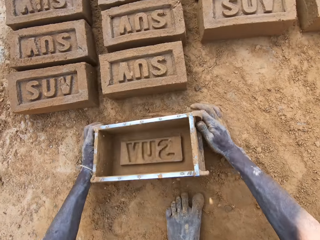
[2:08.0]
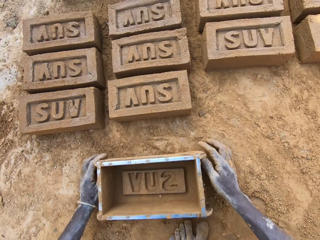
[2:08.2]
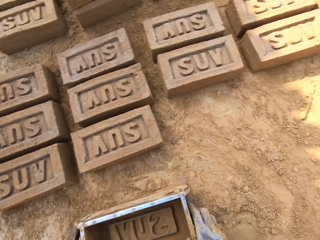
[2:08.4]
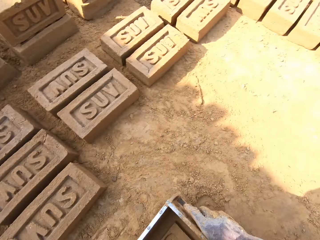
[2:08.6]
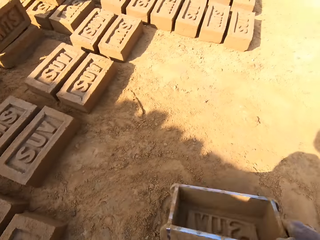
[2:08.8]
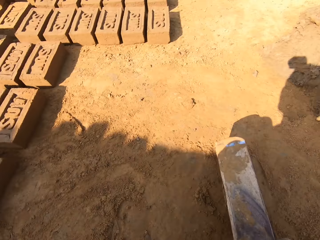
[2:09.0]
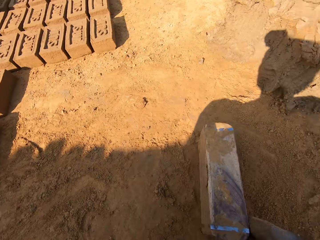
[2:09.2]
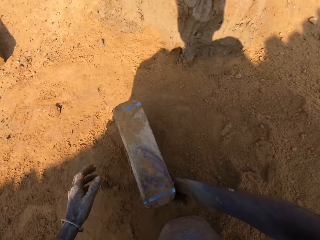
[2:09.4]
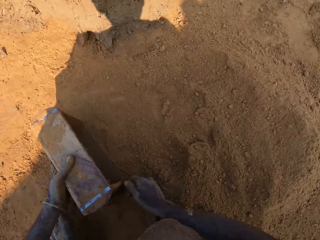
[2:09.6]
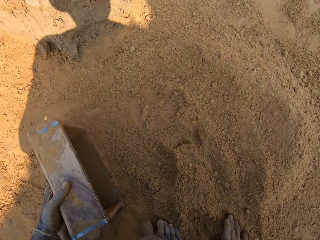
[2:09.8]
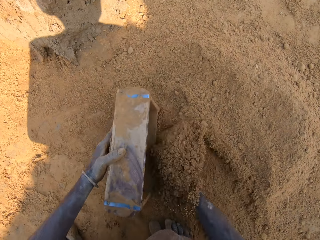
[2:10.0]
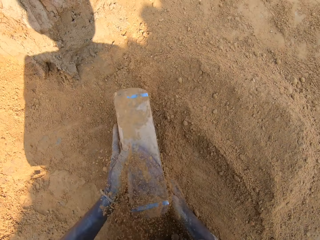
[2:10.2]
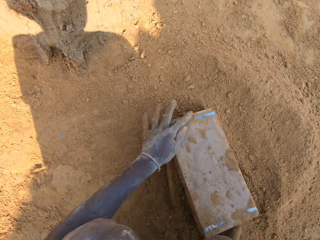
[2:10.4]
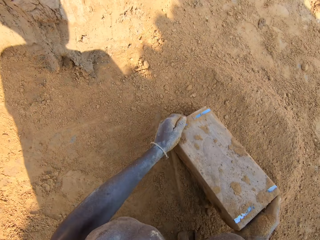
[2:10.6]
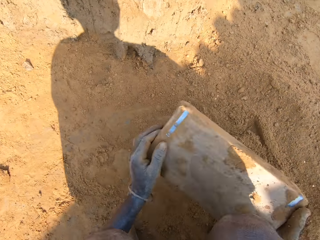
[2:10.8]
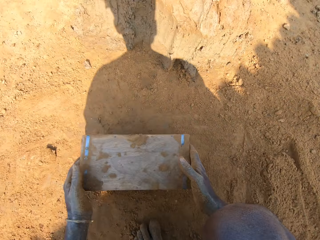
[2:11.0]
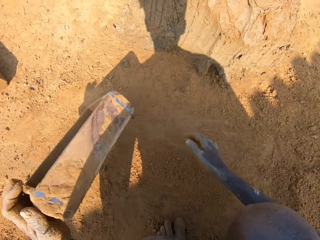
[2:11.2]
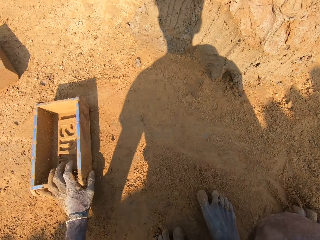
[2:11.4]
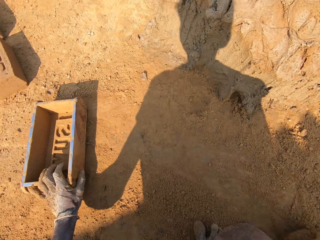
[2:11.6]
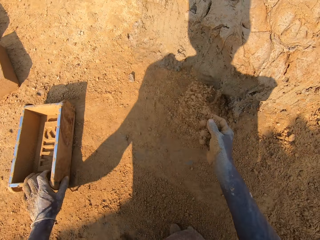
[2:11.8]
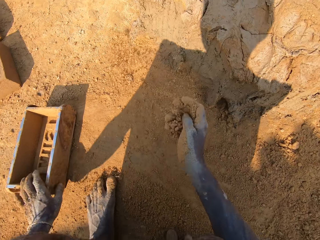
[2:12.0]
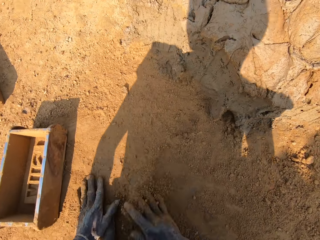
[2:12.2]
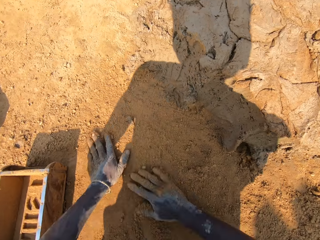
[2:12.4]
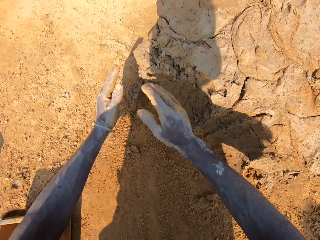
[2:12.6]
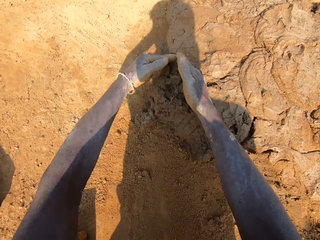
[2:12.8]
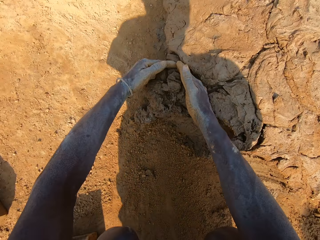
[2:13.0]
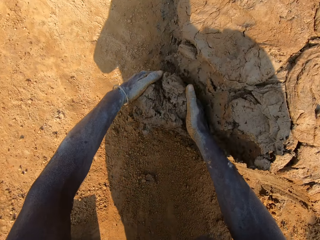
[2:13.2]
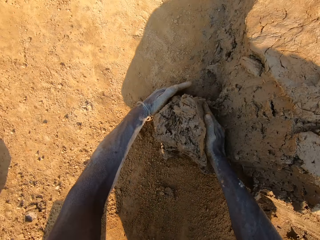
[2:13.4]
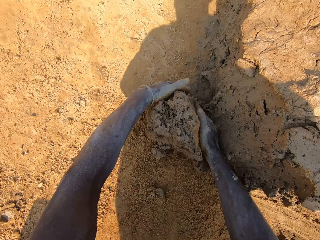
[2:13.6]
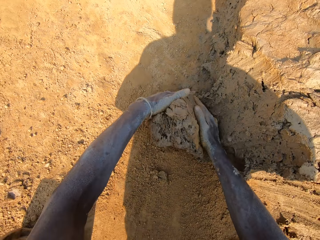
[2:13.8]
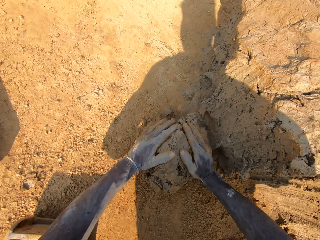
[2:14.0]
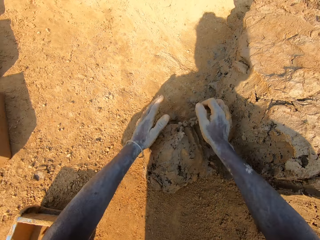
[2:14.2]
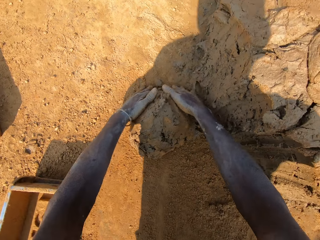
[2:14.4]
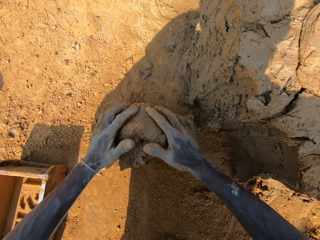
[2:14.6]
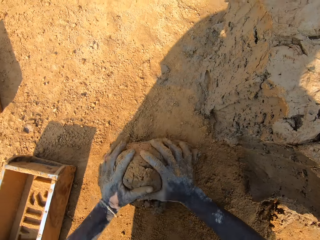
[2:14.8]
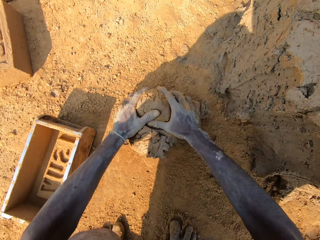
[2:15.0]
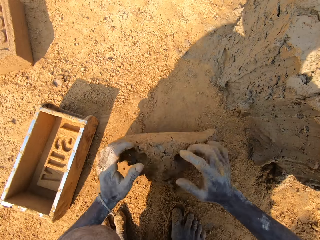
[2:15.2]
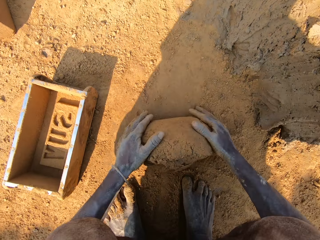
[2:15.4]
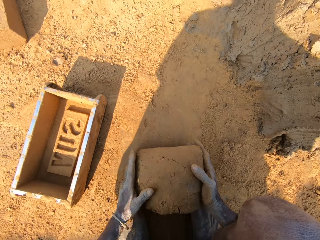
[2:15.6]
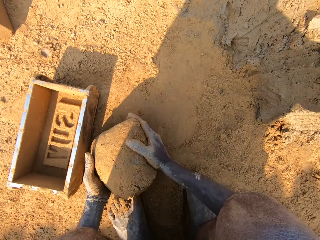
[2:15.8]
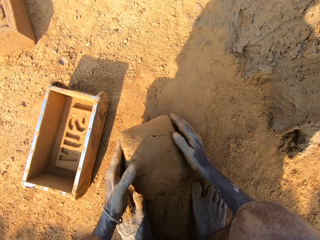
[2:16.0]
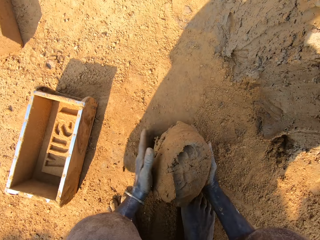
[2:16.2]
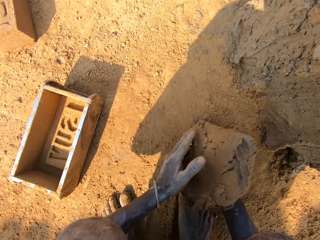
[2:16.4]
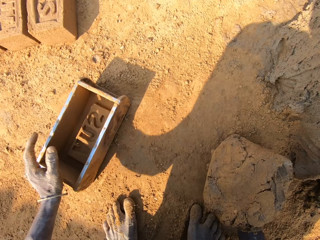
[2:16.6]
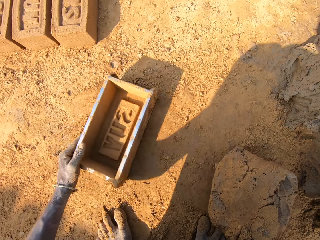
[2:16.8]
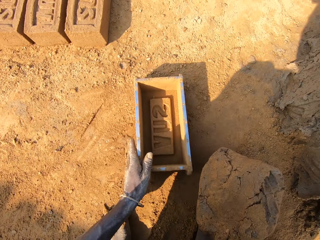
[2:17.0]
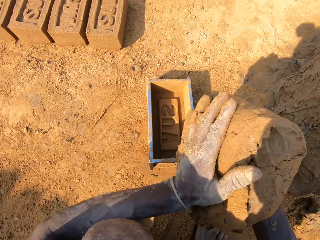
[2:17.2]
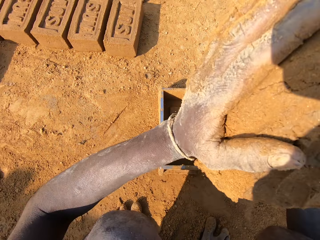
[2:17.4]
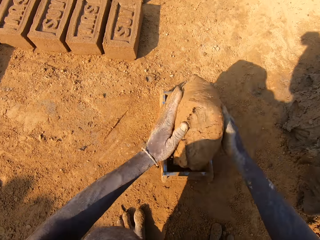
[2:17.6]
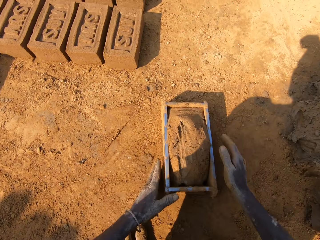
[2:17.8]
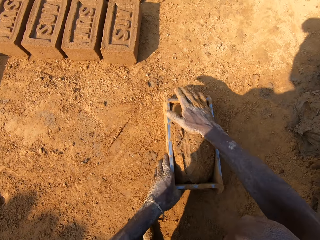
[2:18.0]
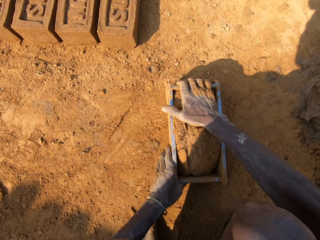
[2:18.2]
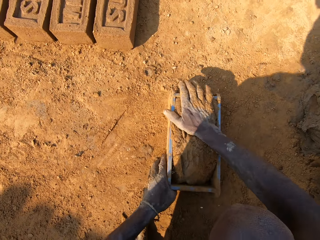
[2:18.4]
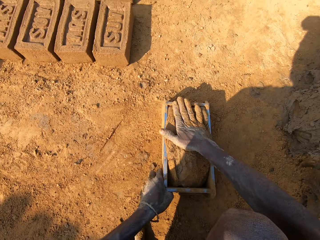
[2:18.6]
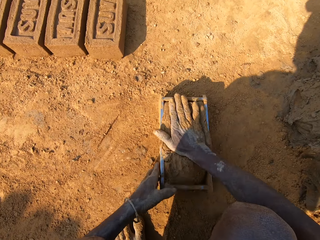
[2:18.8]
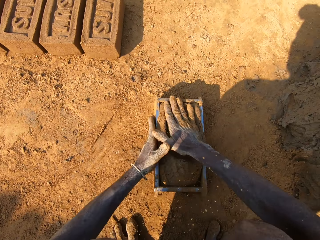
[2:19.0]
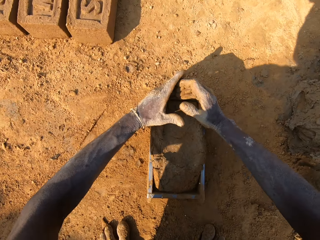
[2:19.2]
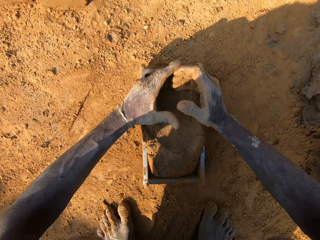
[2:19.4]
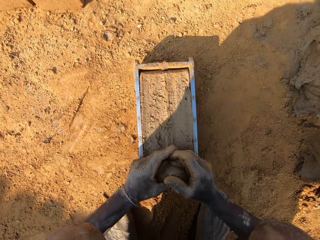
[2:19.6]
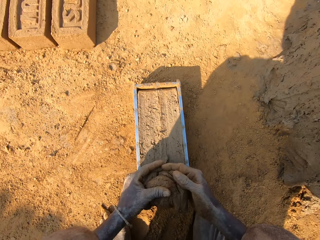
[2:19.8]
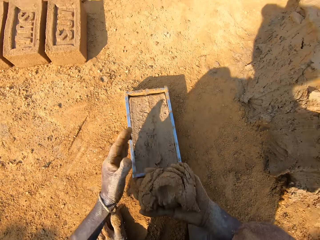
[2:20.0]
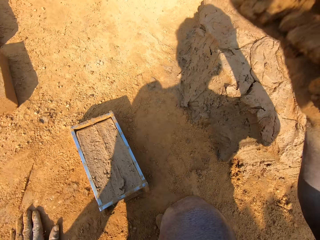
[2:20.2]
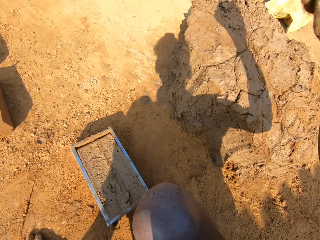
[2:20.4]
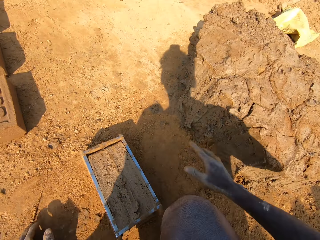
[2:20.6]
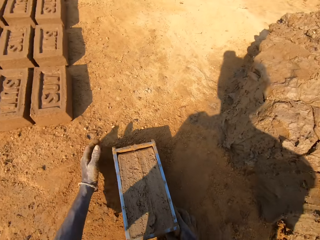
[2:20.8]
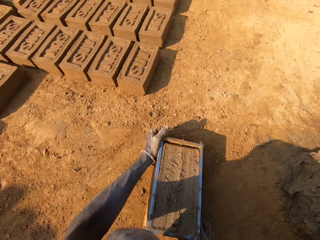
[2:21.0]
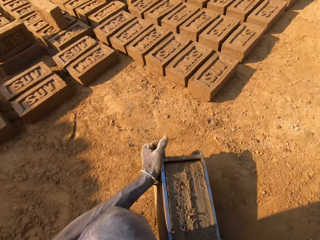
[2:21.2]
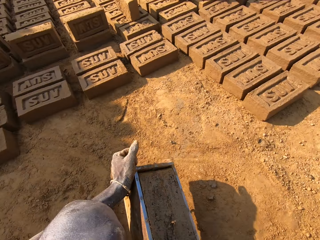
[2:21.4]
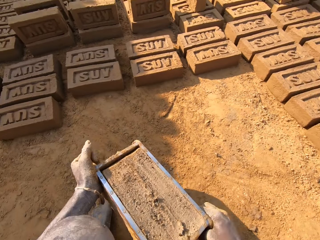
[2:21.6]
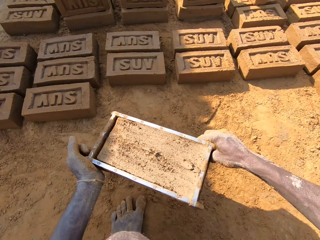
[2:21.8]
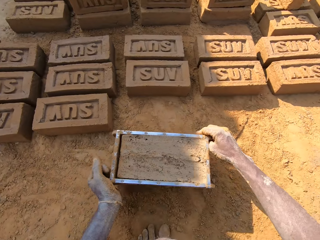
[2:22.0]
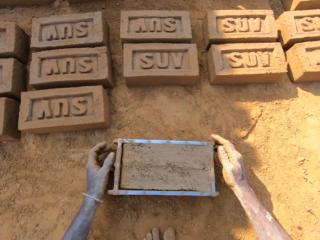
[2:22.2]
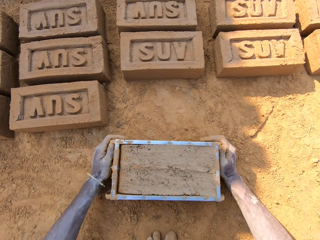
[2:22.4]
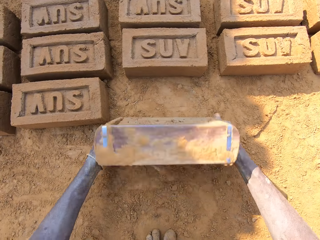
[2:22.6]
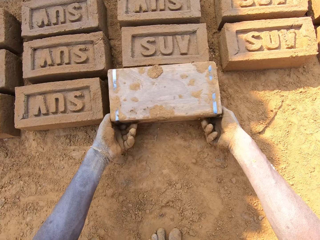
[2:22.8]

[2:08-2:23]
The camera wearer holds the molding box. They put soil in the molding box. They pour out the soil from the molding box on the ground. They put down the molding box. They wipe hands on the ground. They cut clay. They dialogue with a person. They pick a chunk of clay. They mold the clay on the ground. They move the molding box near. They throw clay in the molding box. They cut the clay. They take extra clay from the molding box. They throw the extra clay on the clay heap. They pick a brick mold on the ground. They carry the molding box.

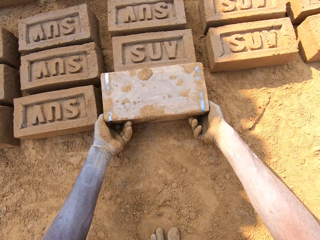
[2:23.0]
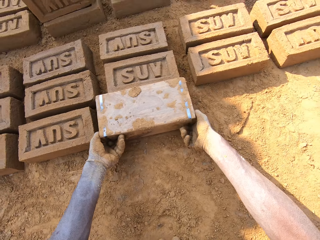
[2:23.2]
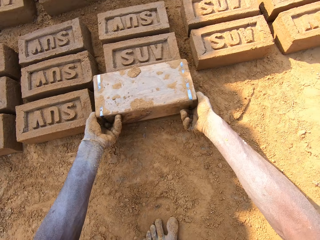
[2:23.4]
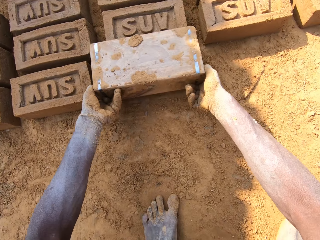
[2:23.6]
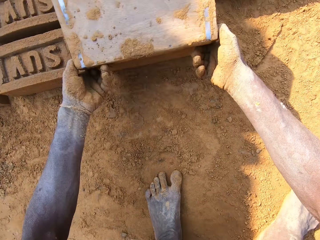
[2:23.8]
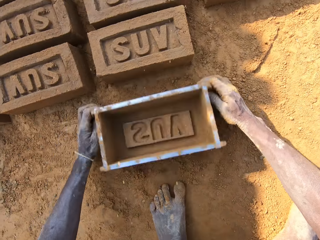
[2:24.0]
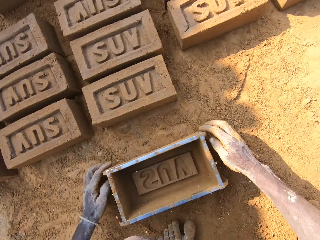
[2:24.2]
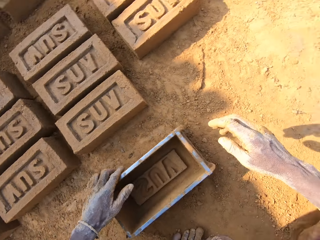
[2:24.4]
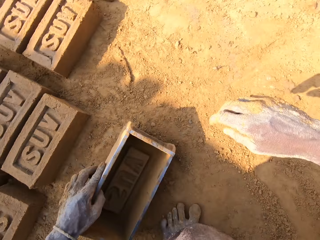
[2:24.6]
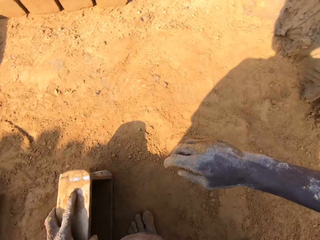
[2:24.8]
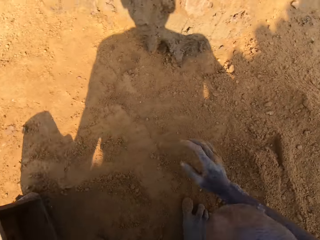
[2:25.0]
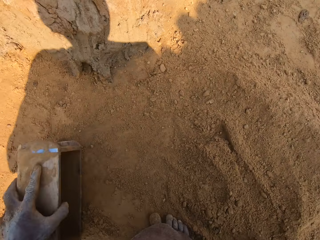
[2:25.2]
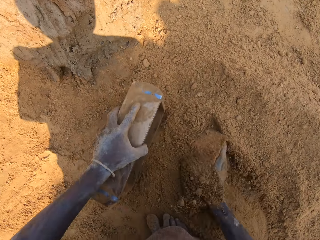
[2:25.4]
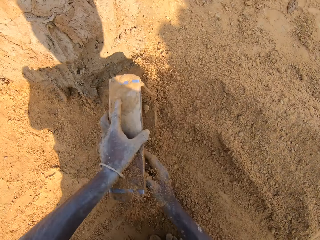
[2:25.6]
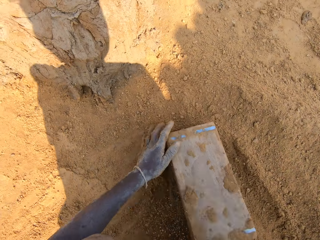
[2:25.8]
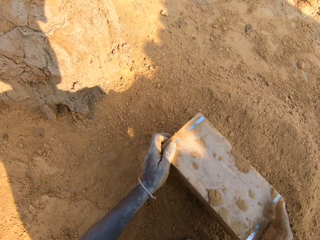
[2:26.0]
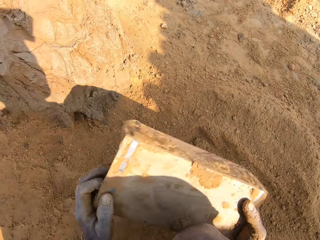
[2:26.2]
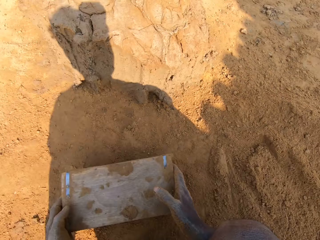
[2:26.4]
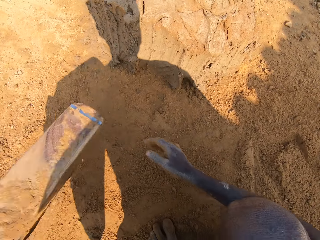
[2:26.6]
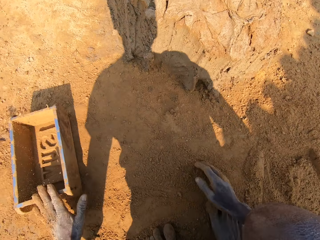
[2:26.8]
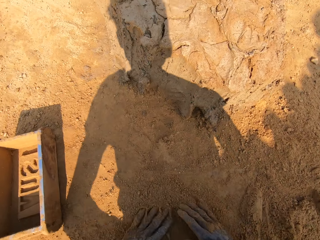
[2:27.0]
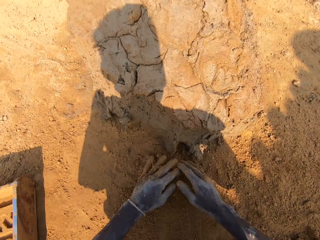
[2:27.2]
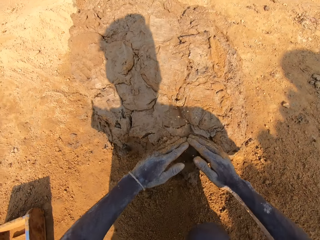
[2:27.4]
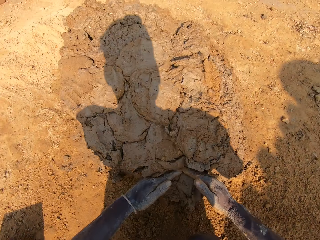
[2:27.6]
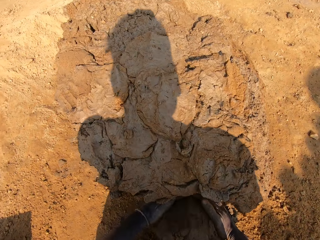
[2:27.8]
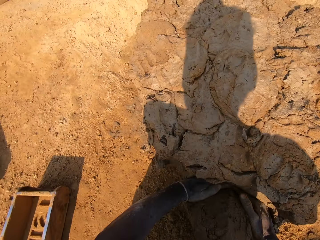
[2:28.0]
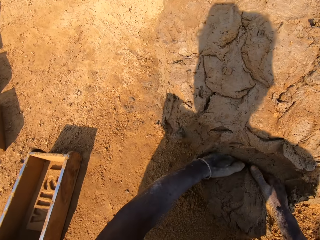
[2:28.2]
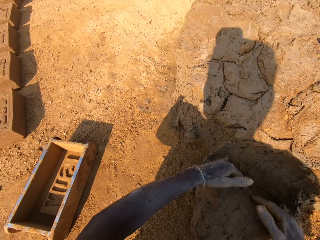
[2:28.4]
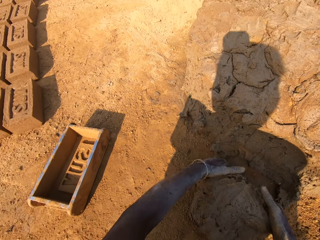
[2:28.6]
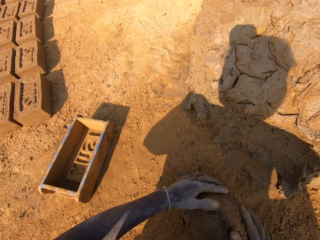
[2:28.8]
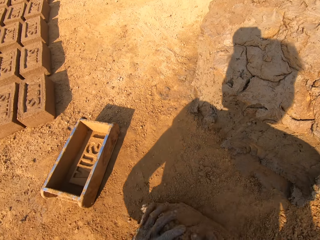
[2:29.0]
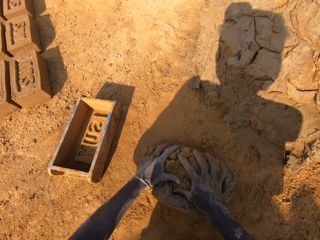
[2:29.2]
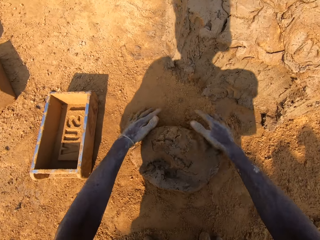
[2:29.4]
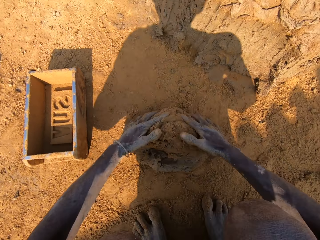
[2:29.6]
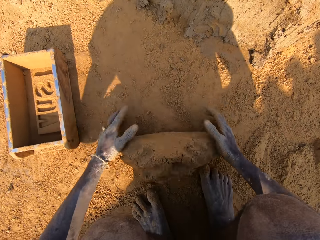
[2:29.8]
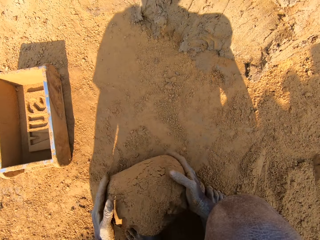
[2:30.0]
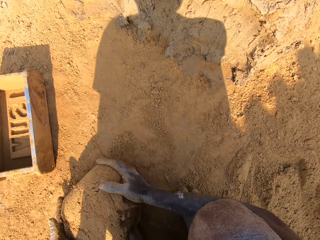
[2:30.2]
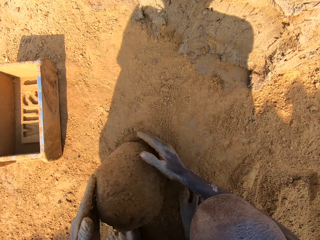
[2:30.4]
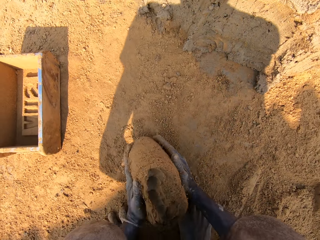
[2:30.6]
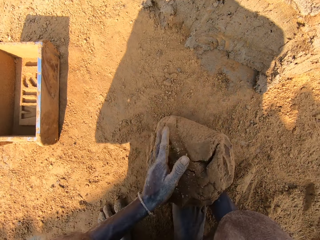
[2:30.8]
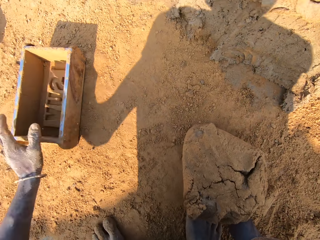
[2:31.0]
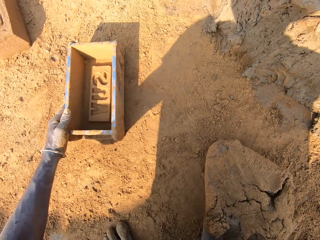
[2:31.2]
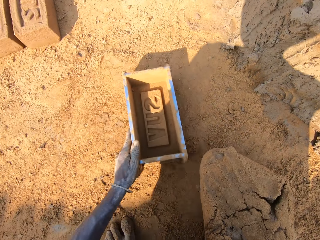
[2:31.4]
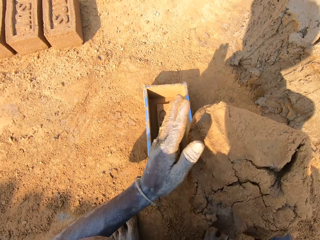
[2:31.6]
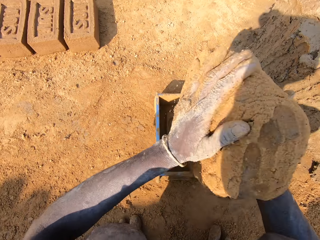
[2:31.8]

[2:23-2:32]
The camera wearer puts a brick on the ground. They pour out clay from the molding box. They hold the molding box. They put soil in the molding box. They pour out the soil from the molding box on the ground. They put down the molding box. They cut clay. They pick a chunk of clay. They mold the clay on the ground. They move the molding box near.
